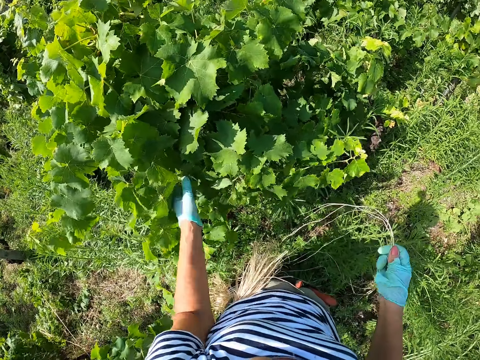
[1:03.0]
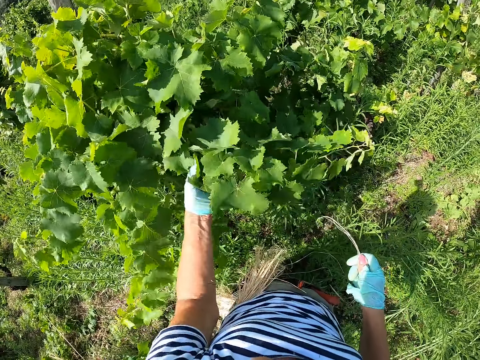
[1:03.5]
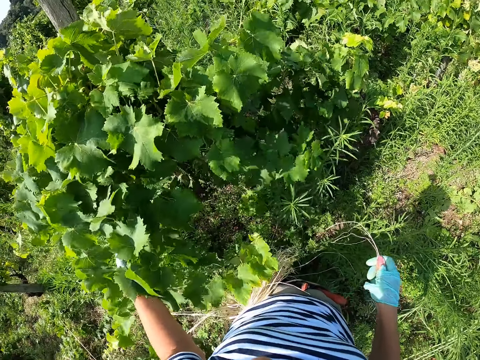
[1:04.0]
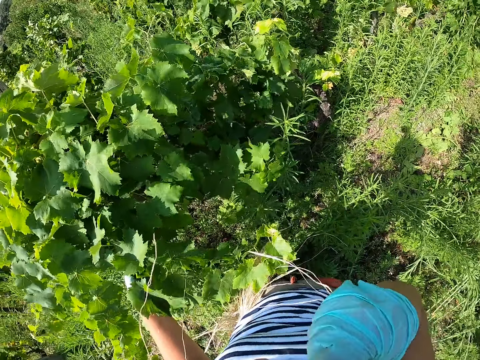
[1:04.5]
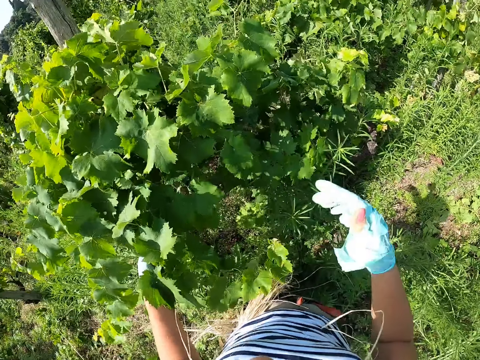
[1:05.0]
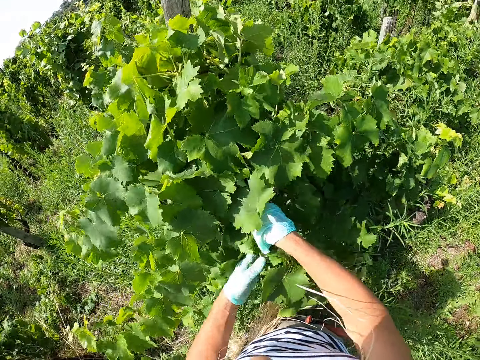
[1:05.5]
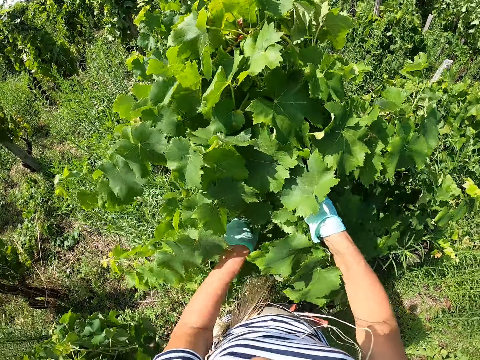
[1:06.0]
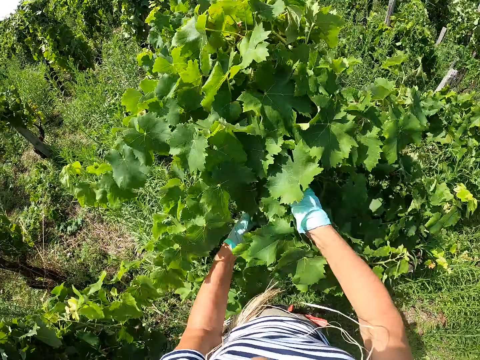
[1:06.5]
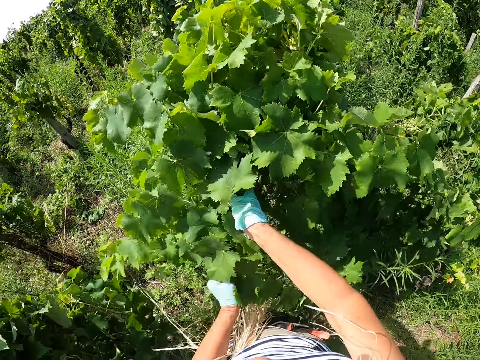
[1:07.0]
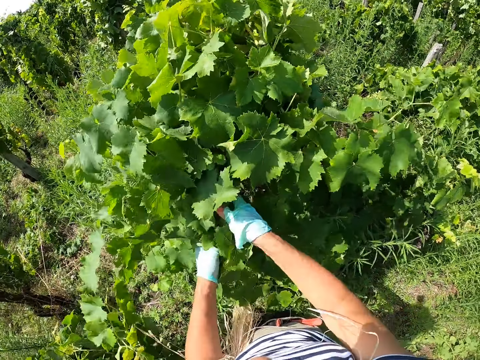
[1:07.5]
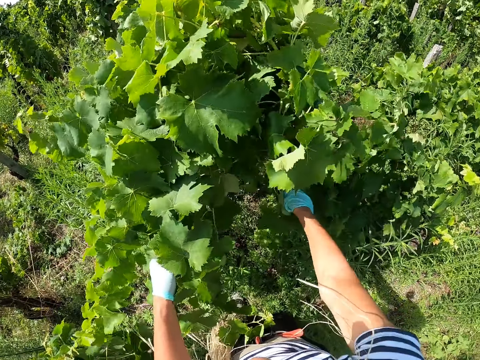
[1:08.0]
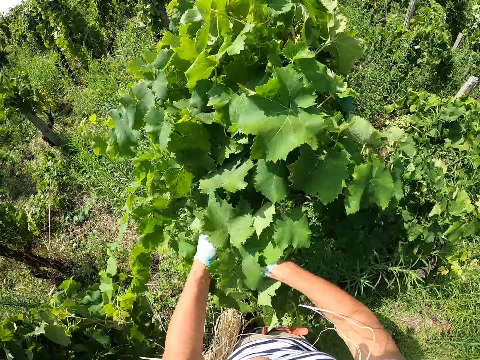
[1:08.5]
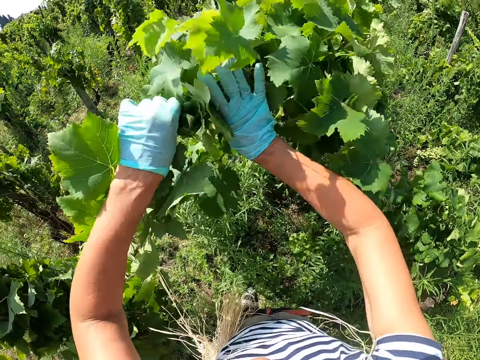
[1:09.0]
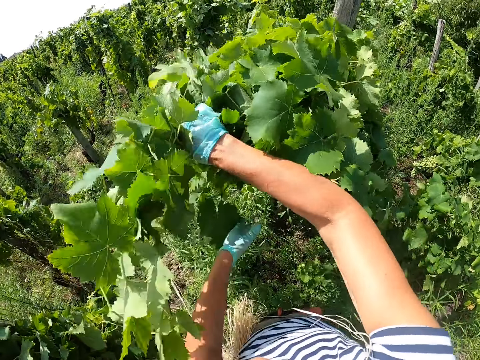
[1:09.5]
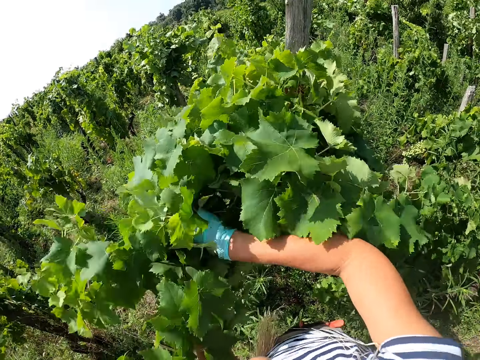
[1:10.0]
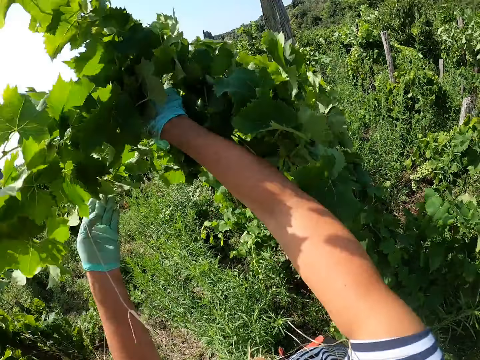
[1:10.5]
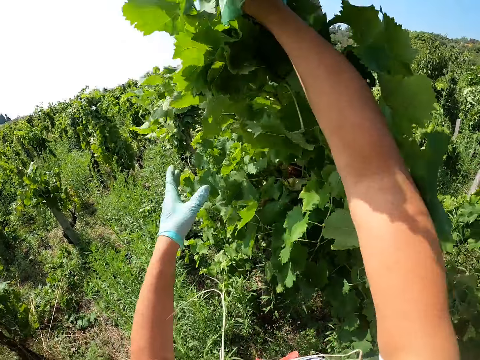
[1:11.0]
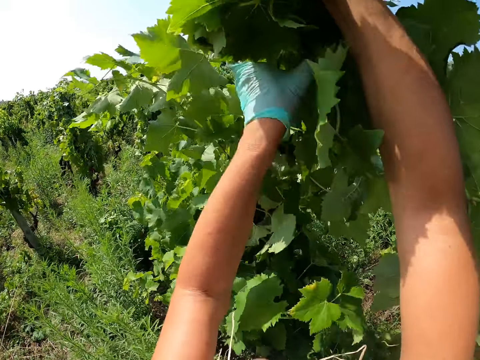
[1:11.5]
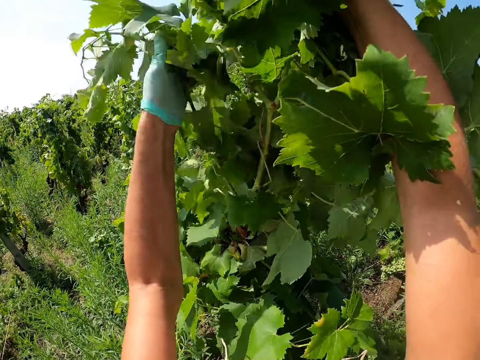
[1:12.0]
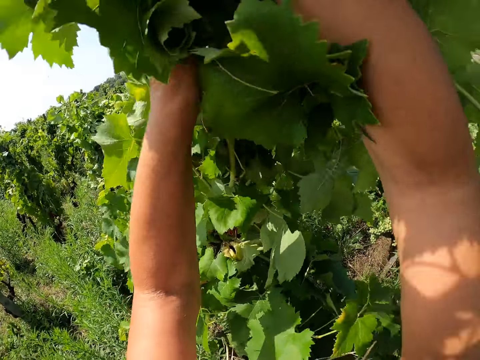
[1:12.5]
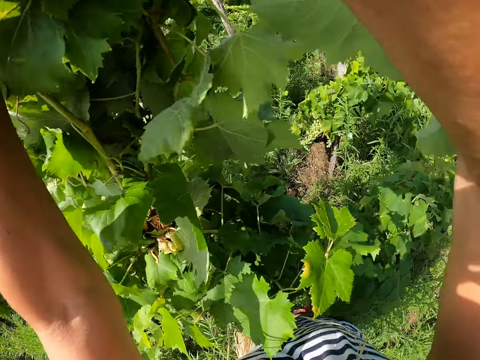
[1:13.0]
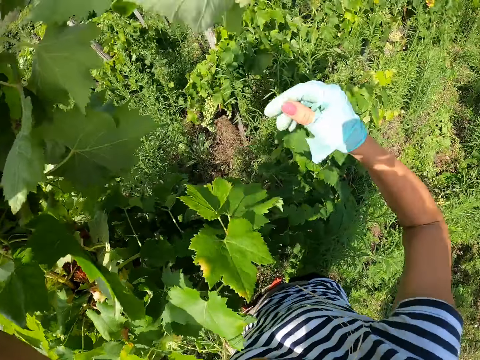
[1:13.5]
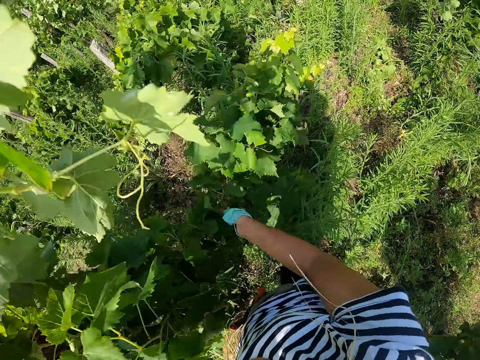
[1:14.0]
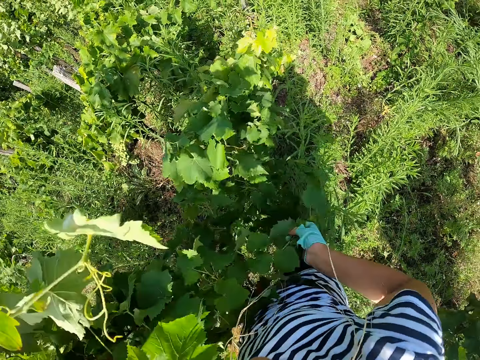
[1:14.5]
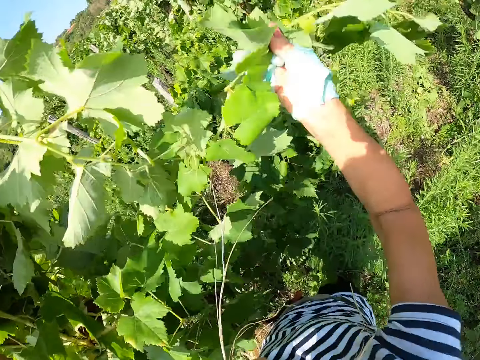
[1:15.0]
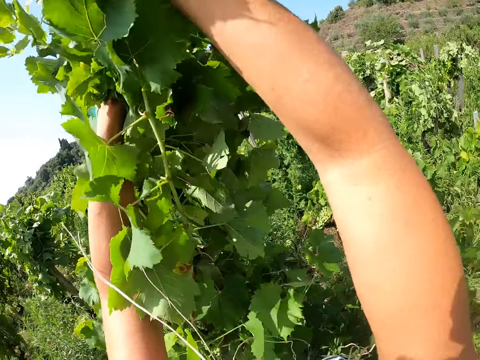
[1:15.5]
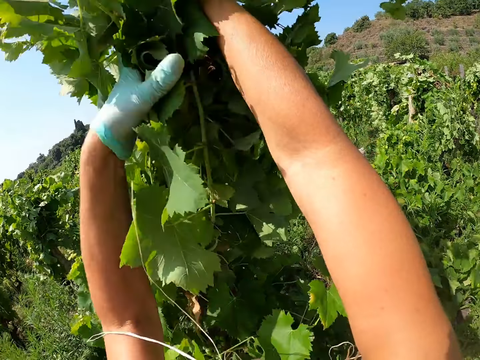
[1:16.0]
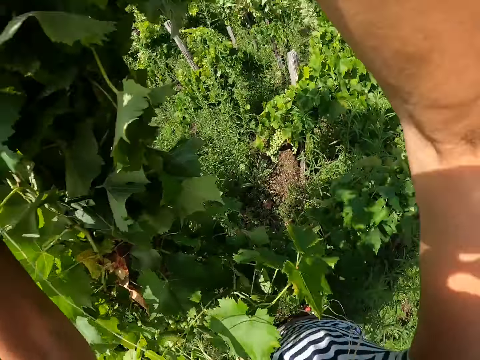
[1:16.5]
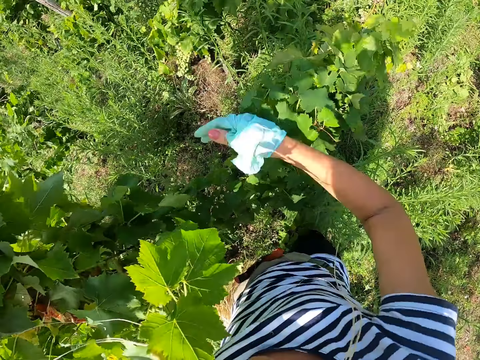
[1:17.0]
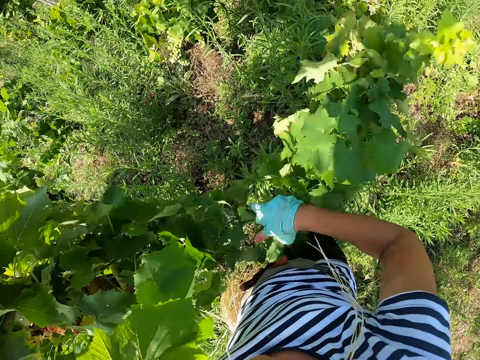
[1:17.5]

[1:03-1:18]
The camera wearer turns to the grape plant. He gathers plant leaves using the left hand. He bites the strings in the right hand with his mouth. He stretches the right hand towards the plant. He gathers the plant leaves using both hands. He lifts plants towards the pole. He lifts the plants towards the pole again.

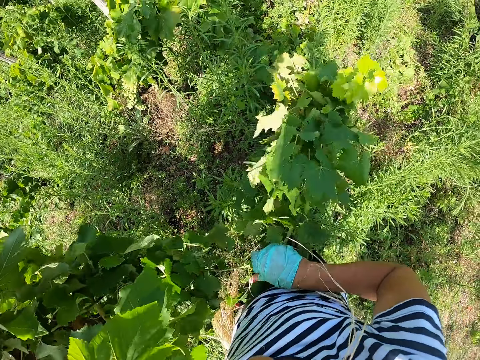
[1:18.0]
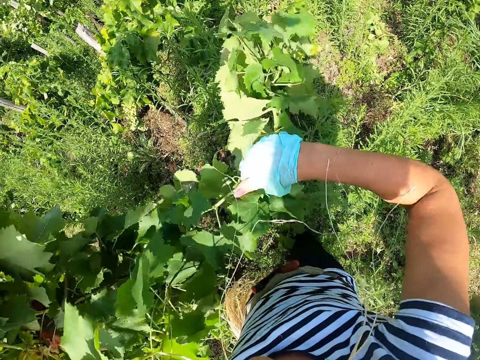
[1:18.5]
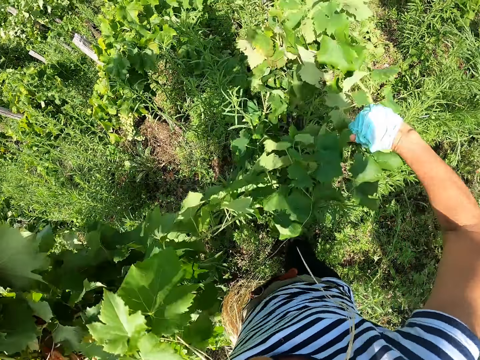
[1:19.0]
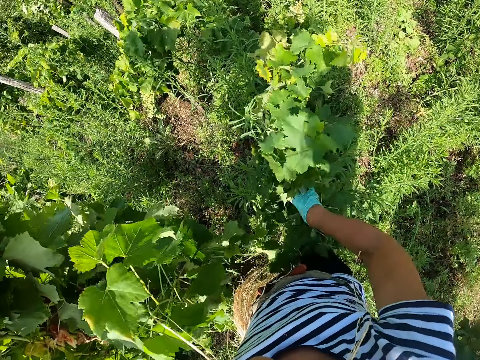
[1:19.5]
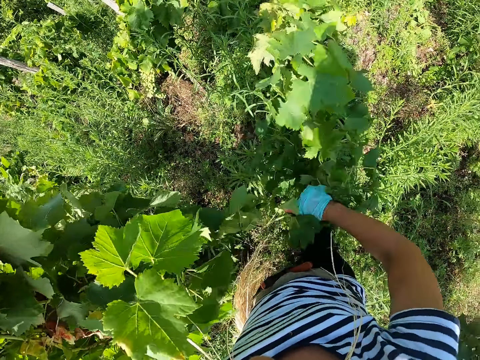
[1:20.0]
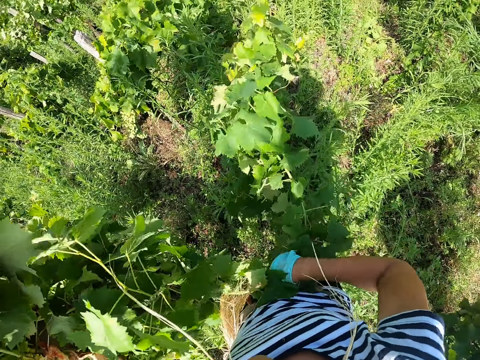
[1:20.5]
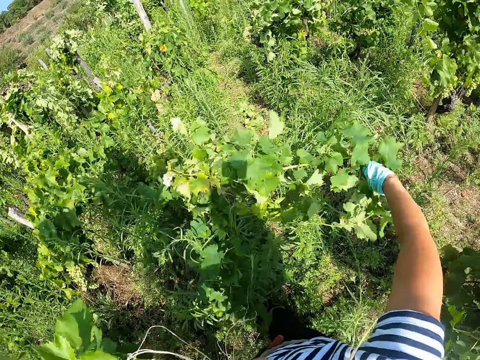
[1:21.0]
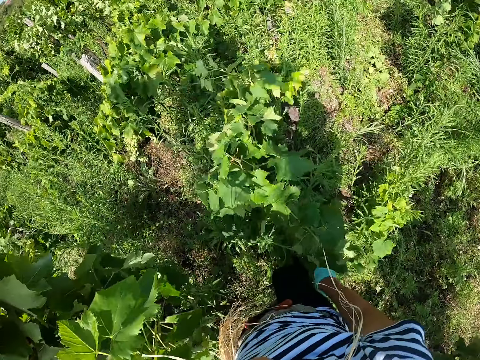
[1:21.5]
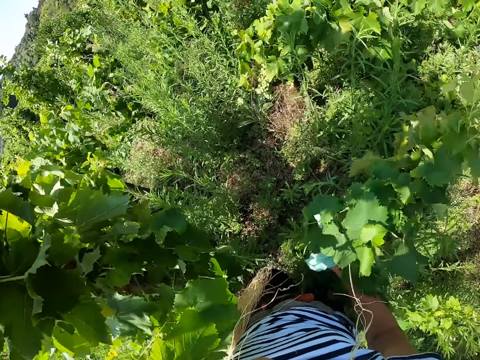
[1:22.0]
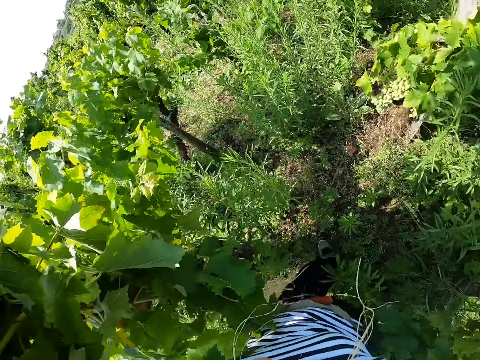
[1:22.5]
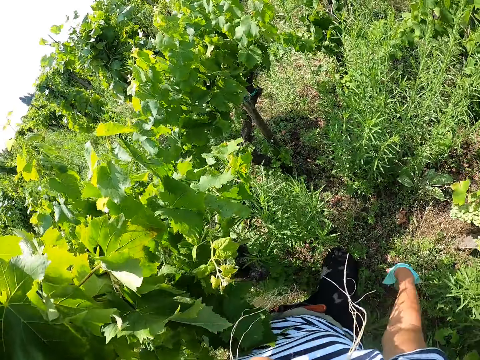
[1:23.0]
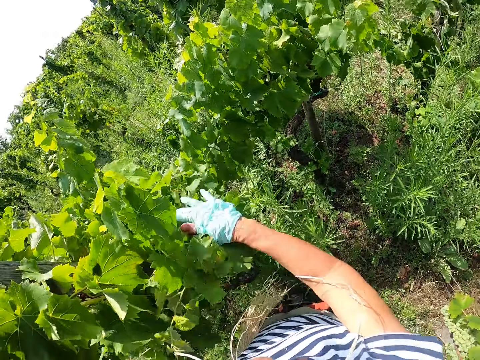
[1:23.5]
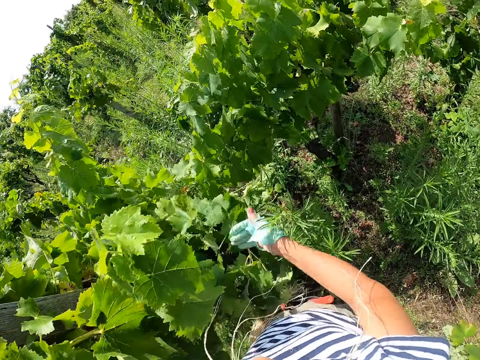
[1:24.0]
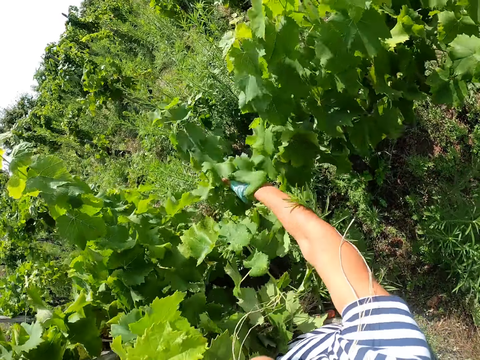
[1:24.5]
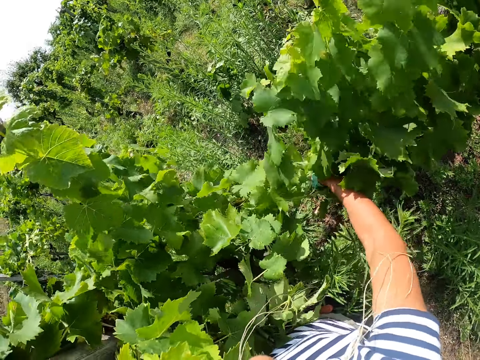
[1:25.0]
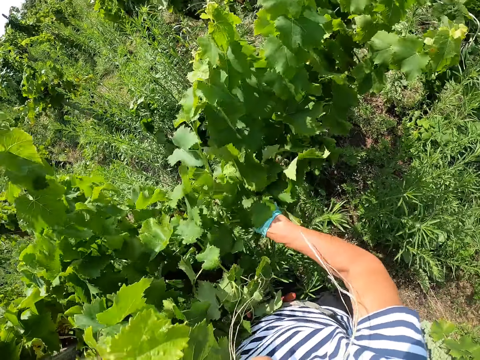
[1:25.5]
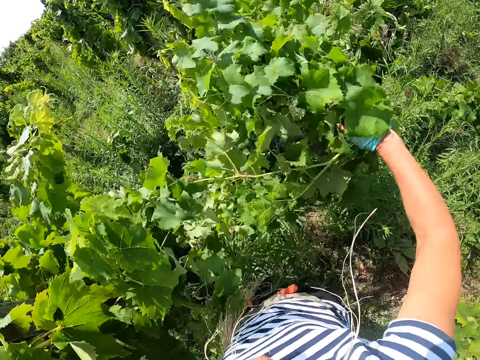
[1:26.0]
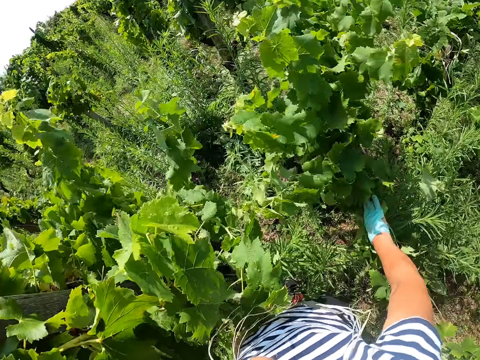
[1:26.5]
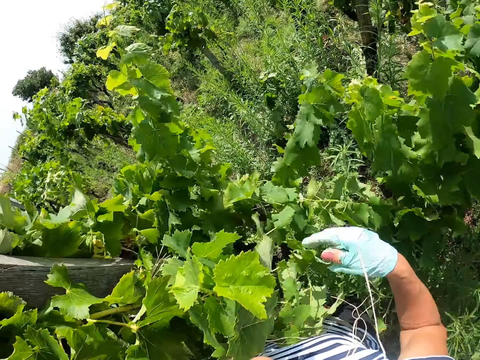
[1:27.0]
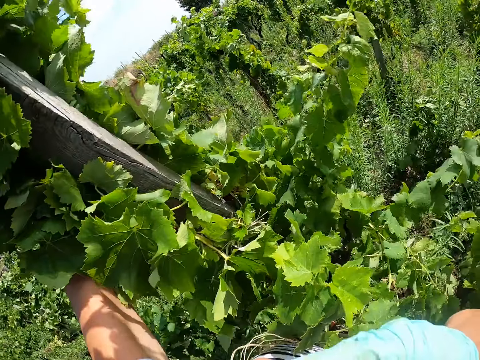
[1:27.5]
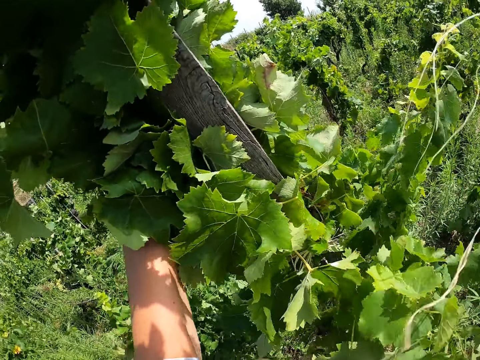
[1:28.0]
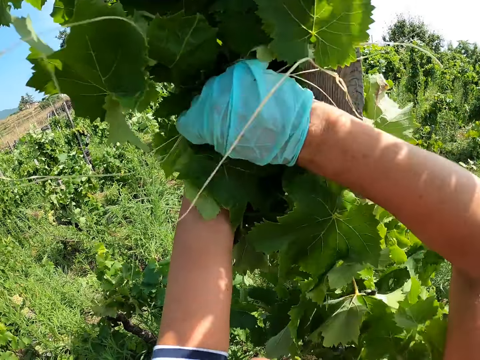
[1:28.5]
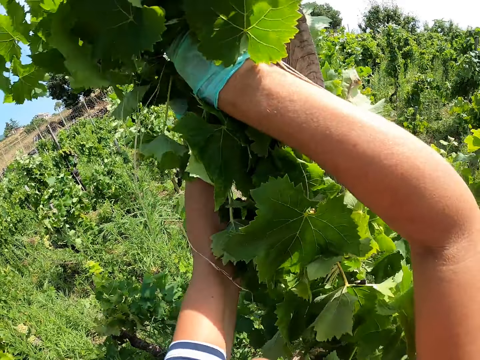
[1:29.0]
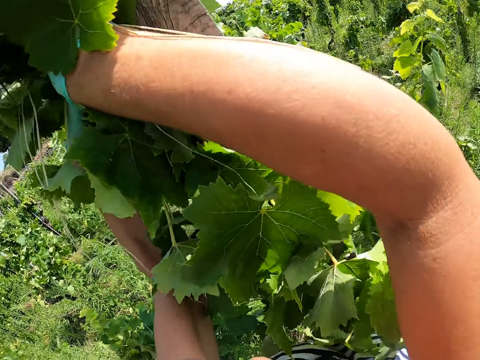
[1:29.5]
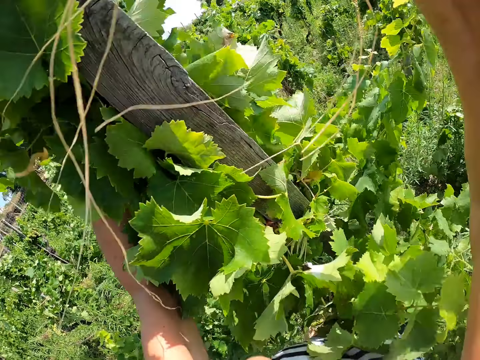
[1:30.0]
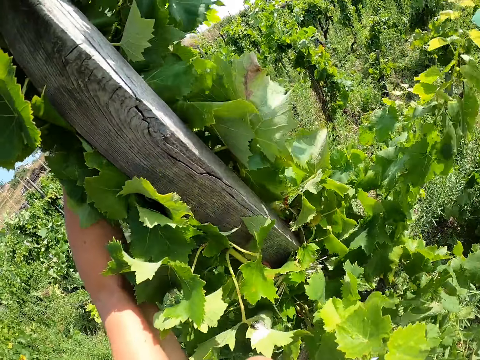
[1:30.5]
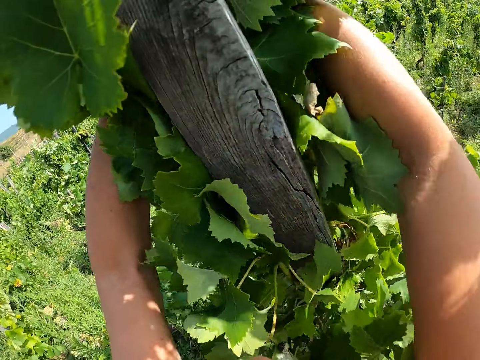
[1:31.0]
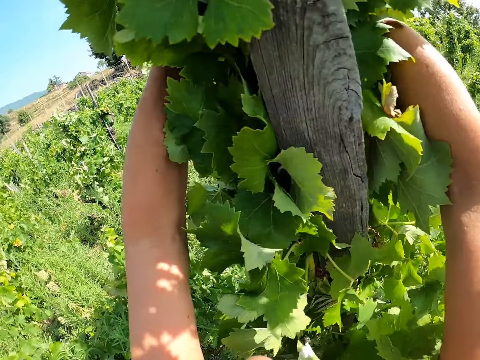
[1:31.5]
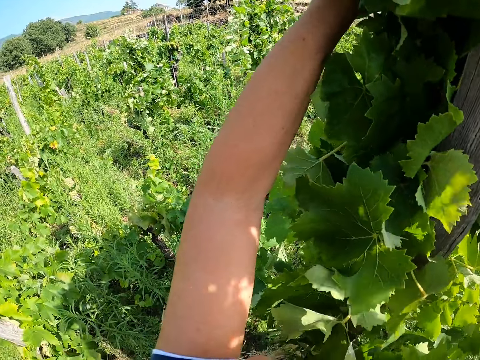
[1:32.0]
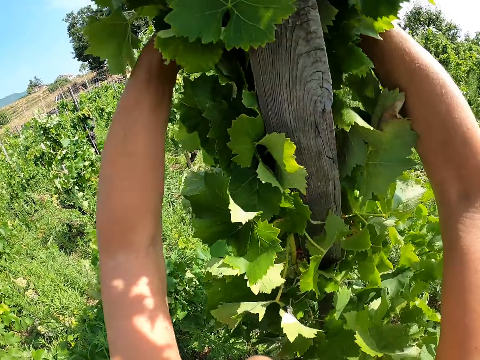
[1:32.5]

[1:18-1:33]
The camera wearer straightens out a plant. They separate plant leaves from another plant. They walk round the grape plant. They separate plant leaves from another plant. They pull the plant. They pick the strings from the mouth. They hold the gathered leaves vertically on the stake. They tie the plant on the stake.
